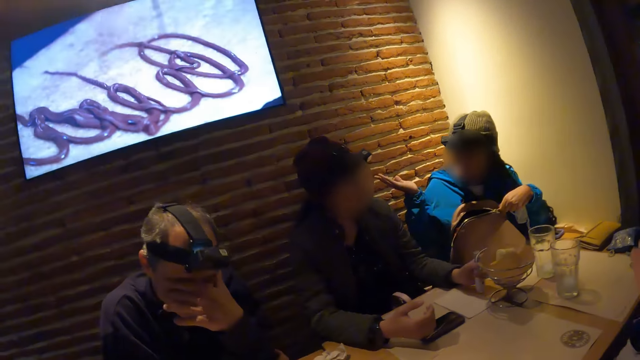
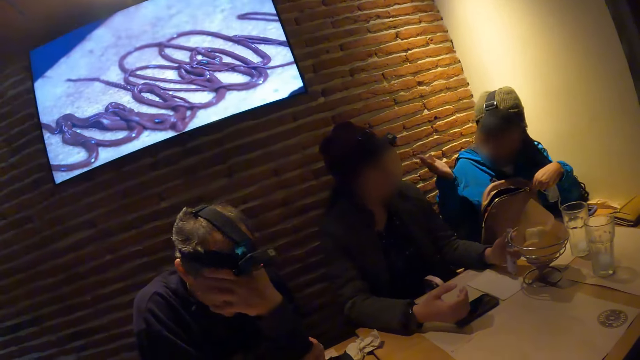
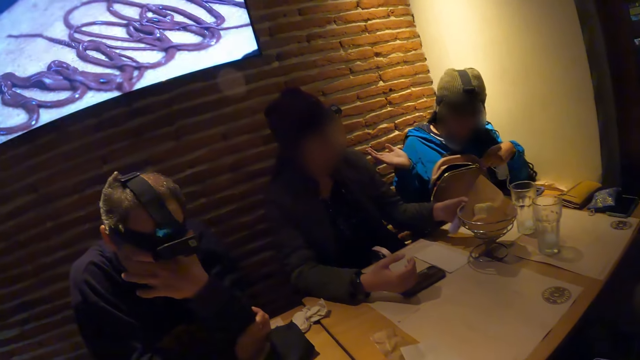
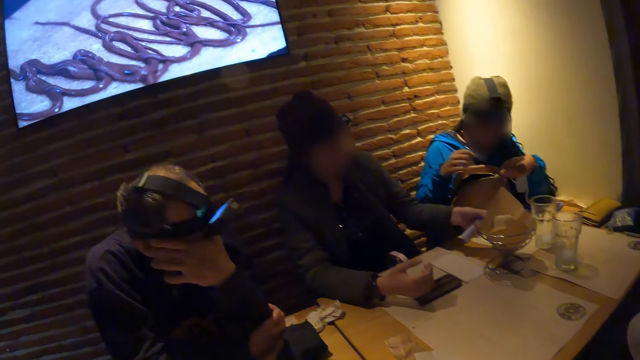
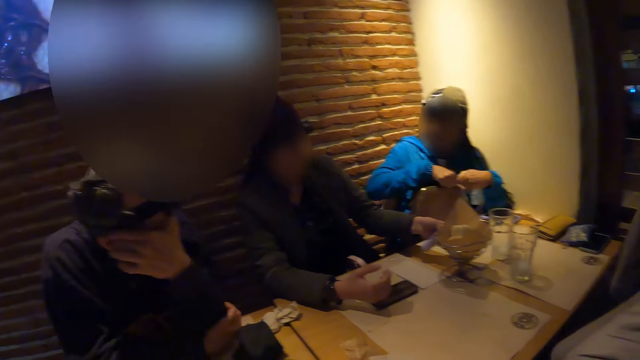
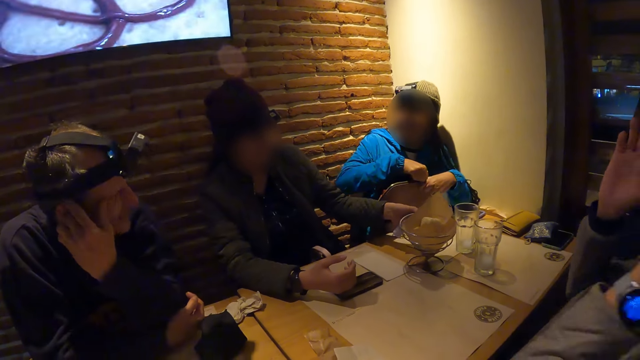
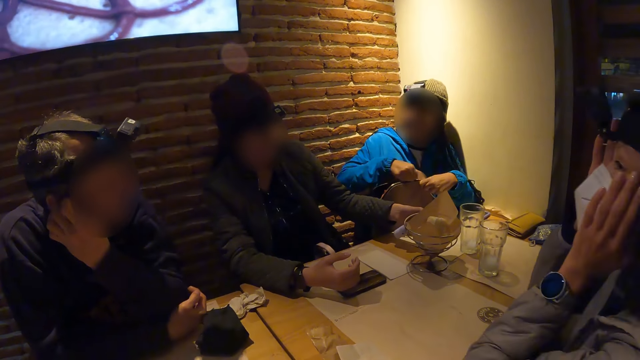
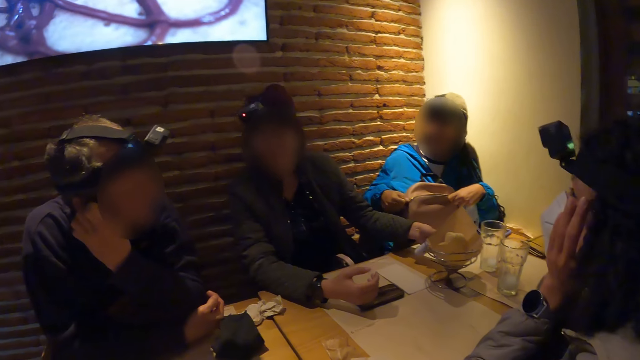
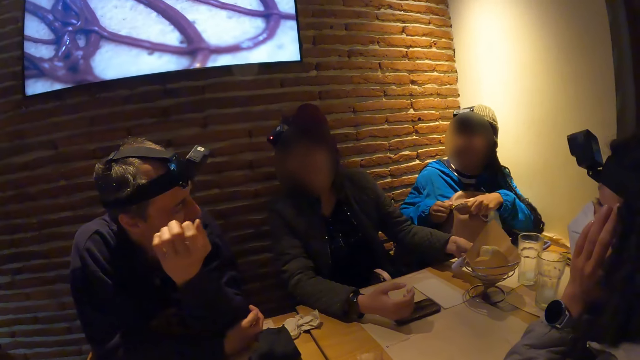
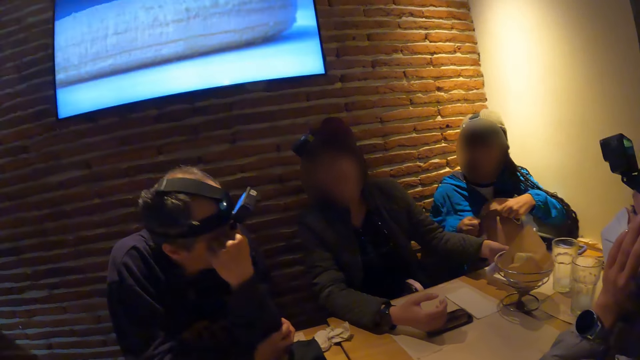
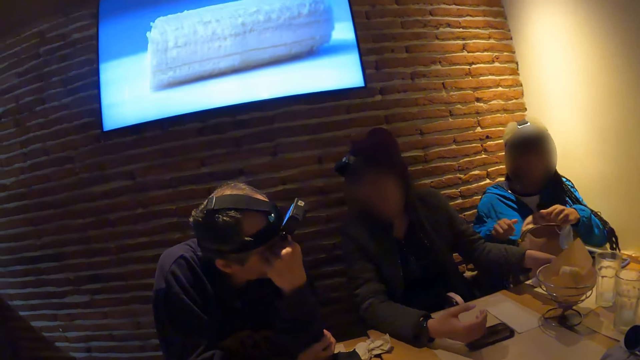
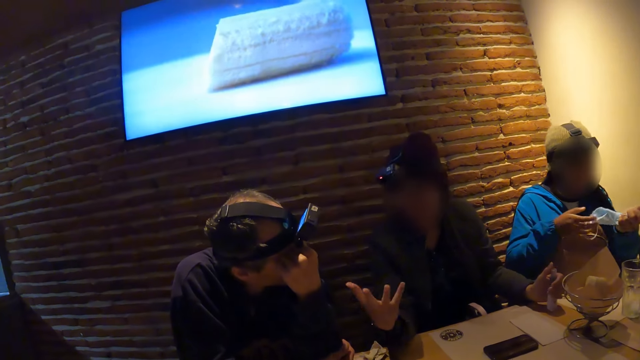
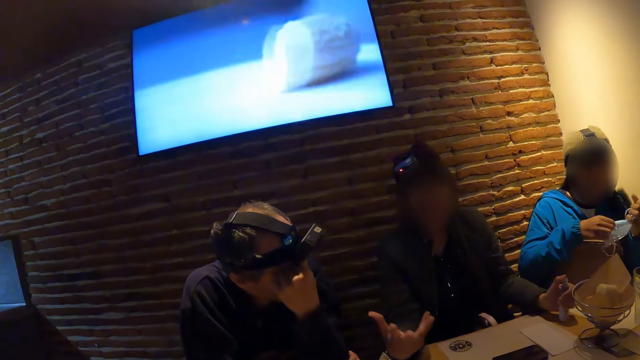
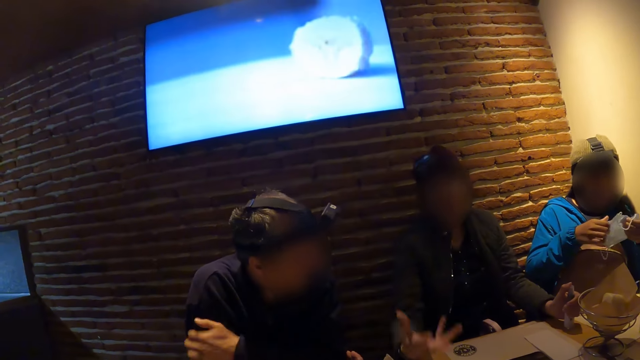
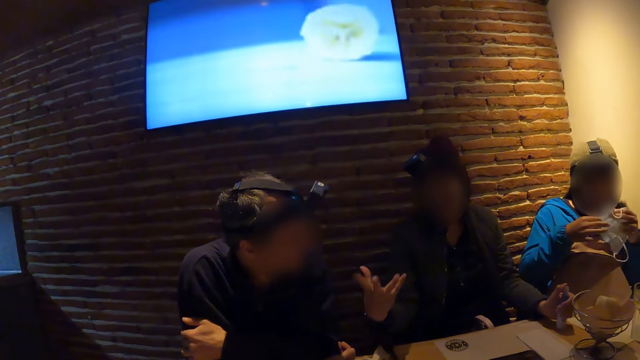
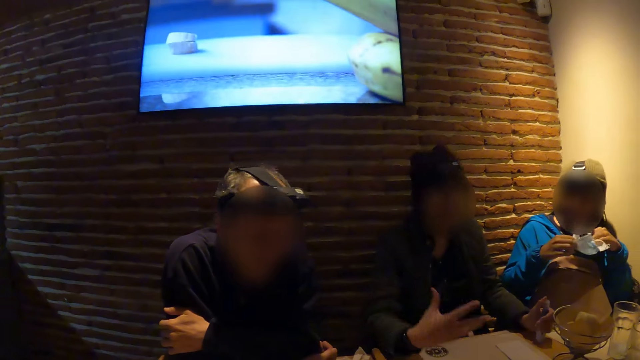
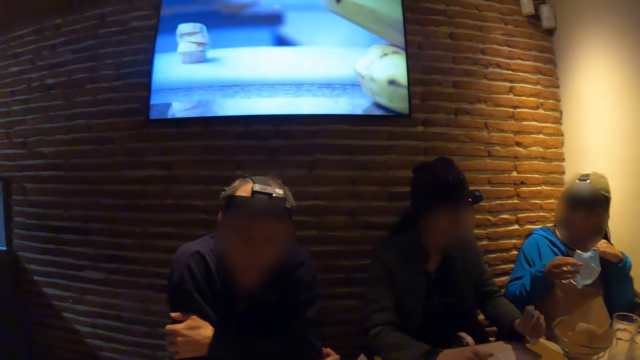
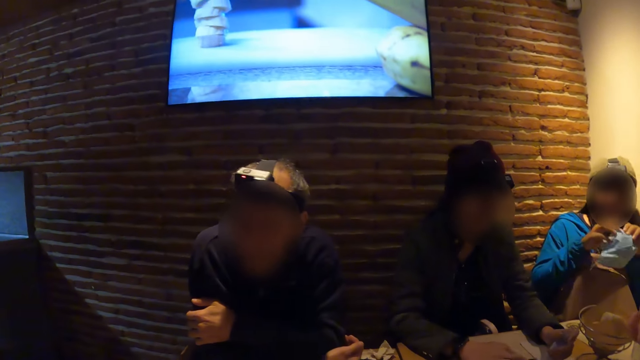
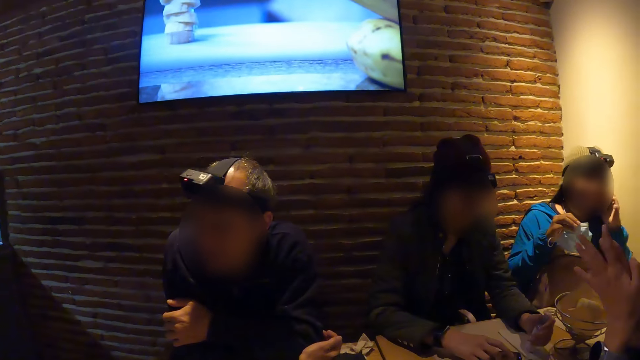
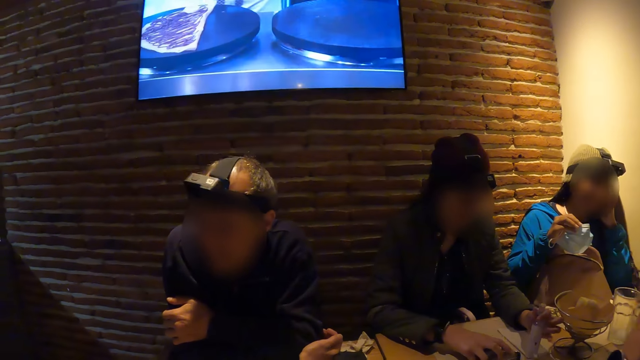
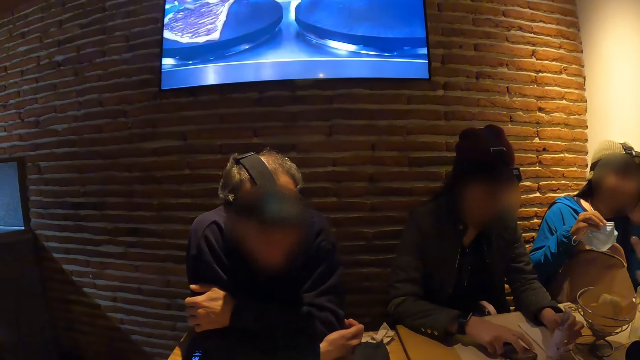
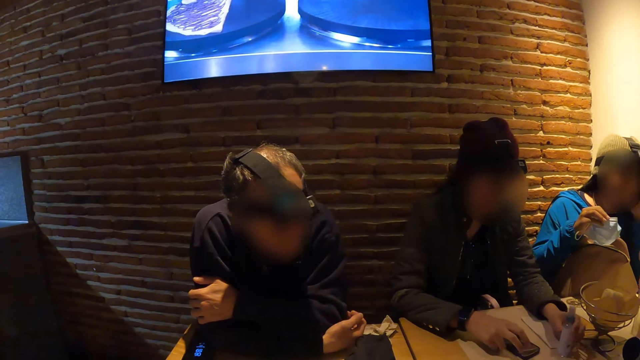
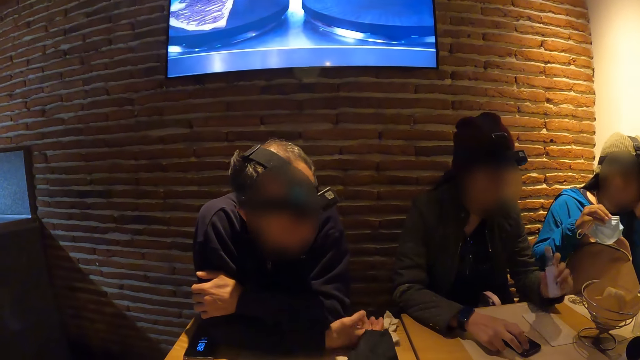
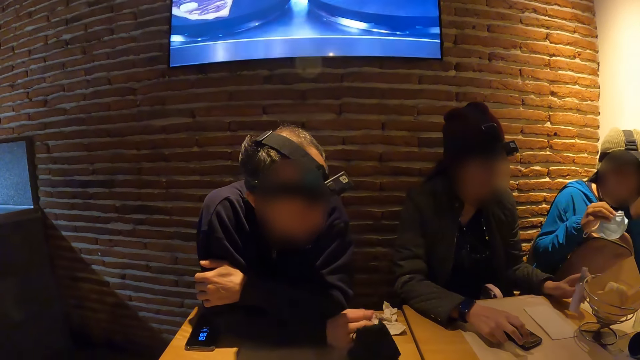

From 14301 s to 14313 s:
The woman closes the backpack with her right hand. Another woman turns a decorative piece on the table with her left hand.

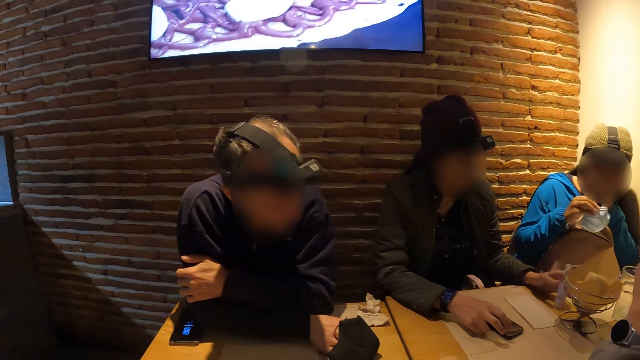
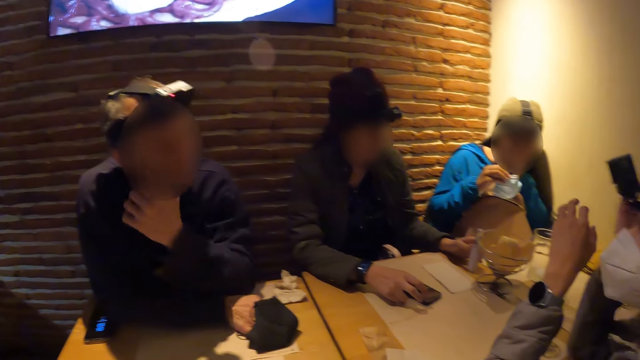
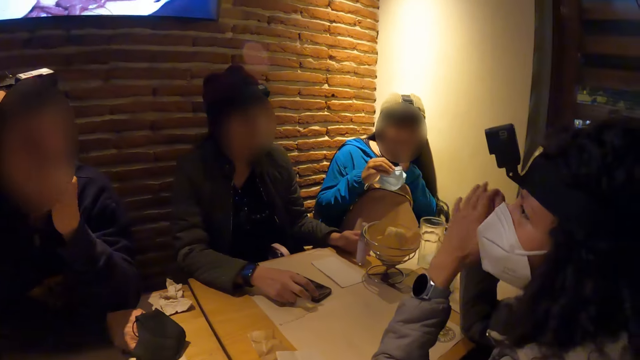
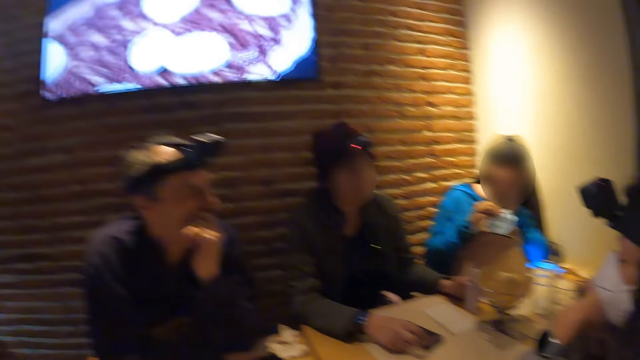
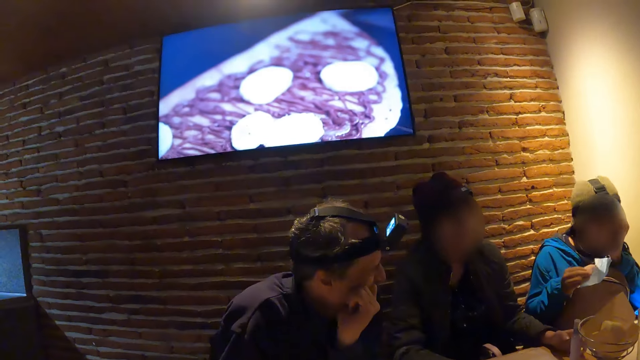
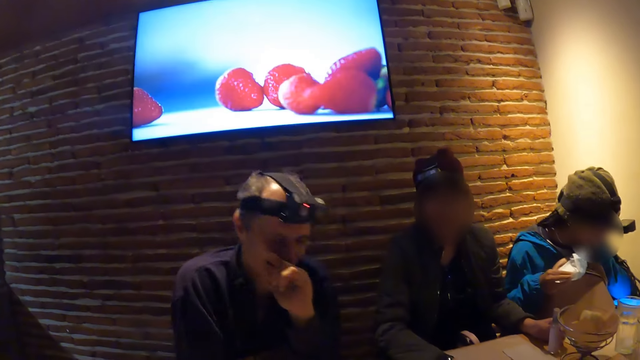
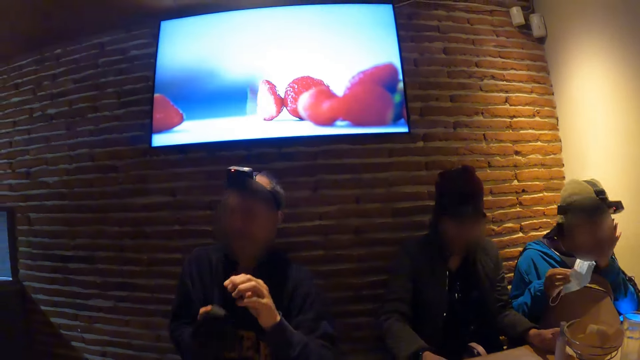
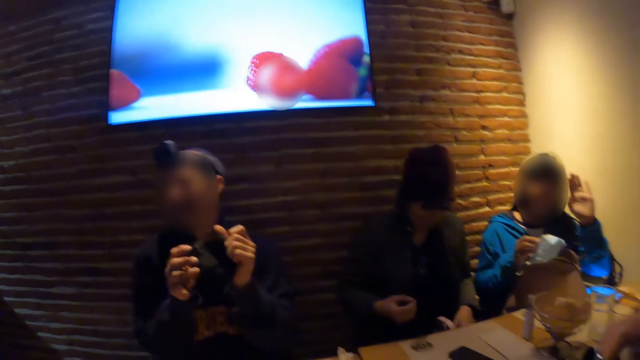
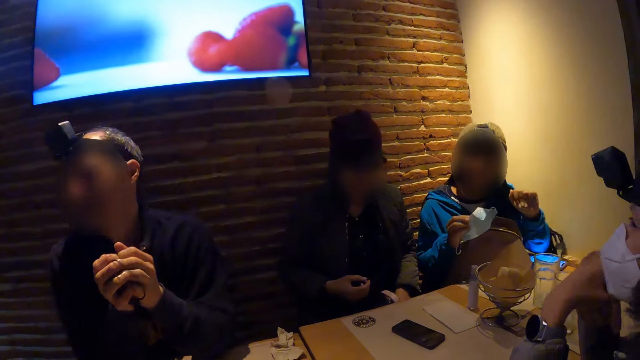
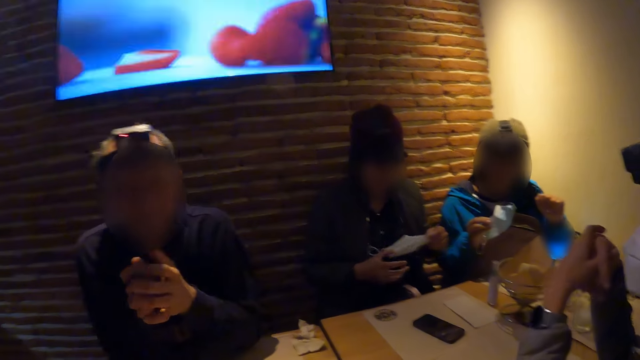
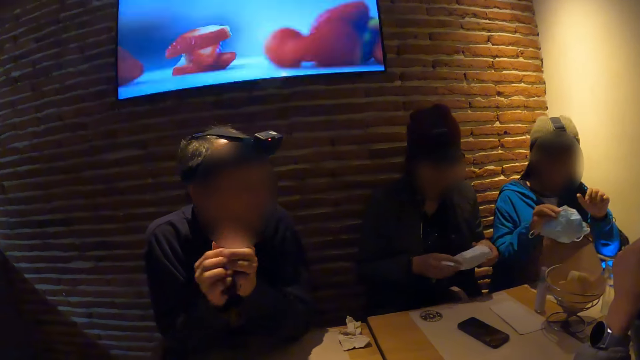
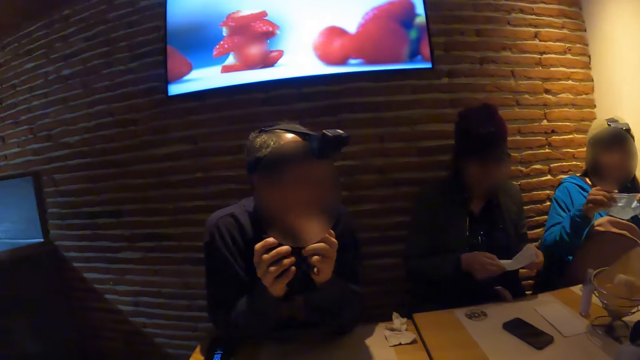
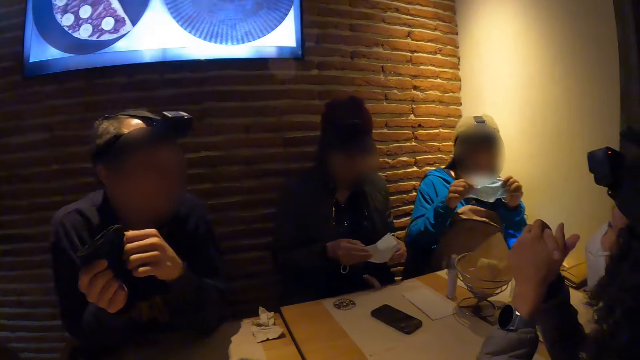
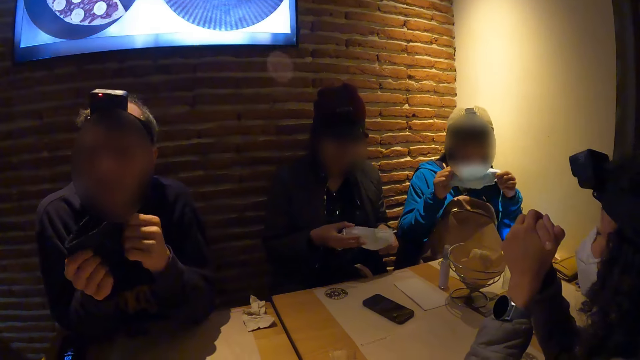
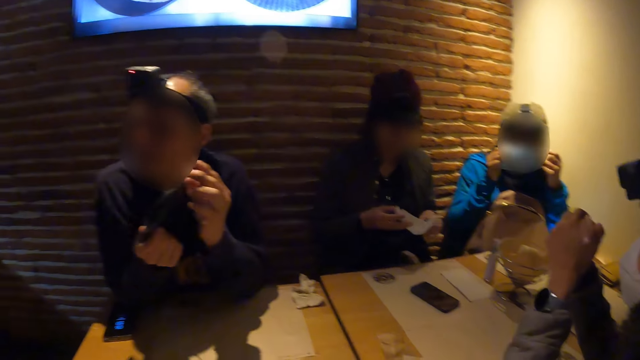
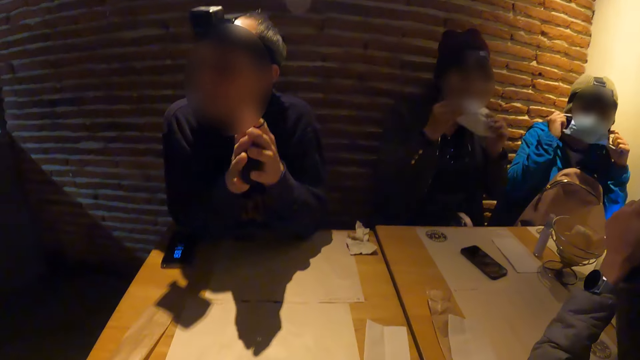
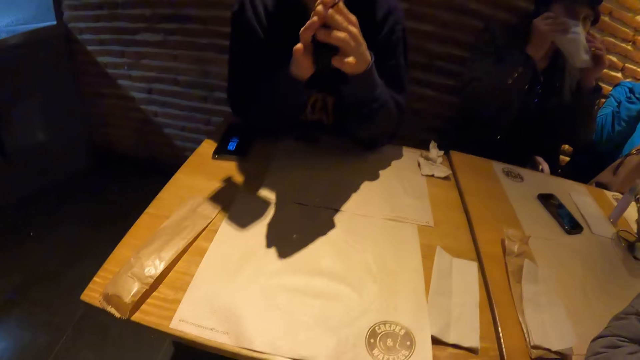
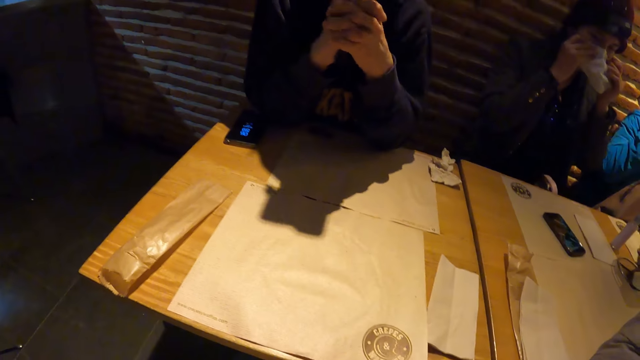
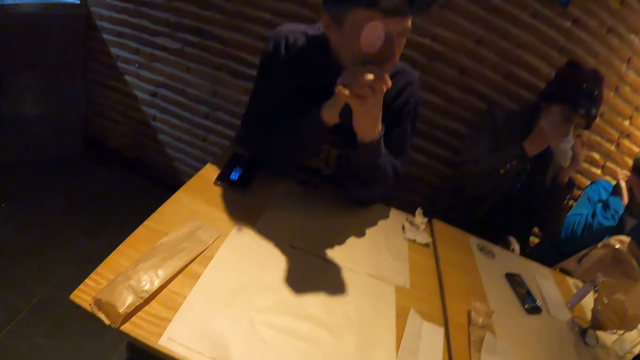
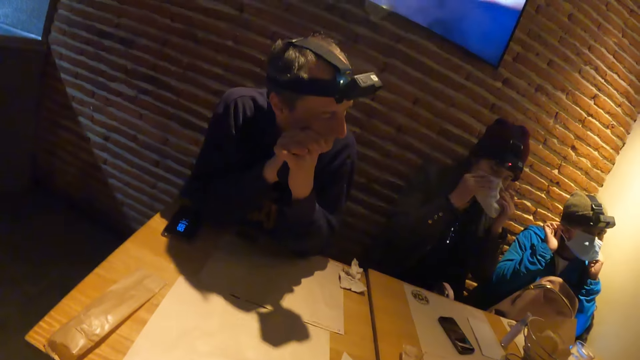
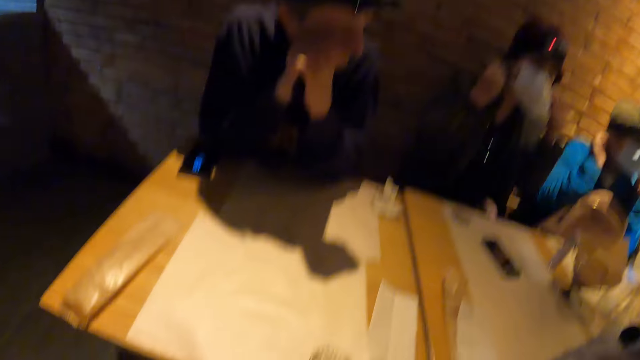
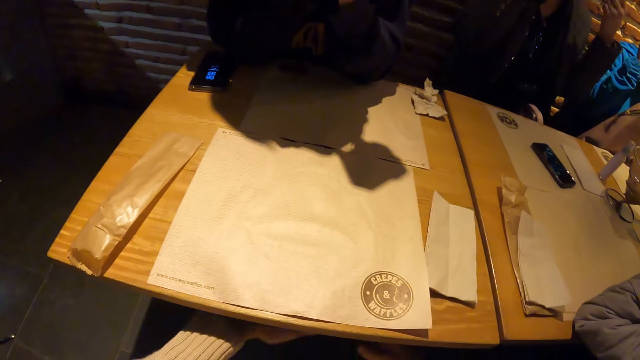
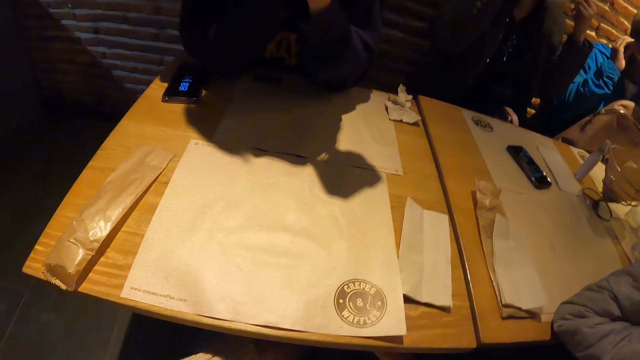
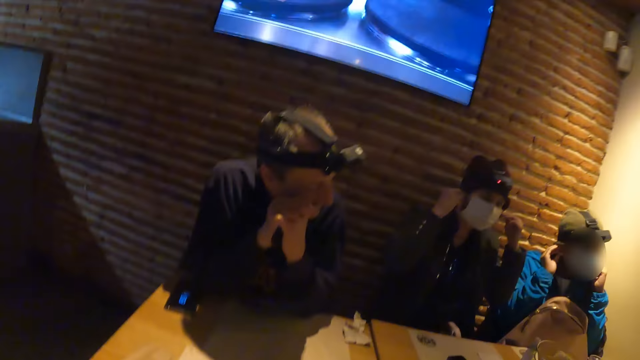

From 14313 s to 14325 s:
The woman wears the facemask over her face with her hands. Another woman wears the facemask across her face with her hands.
